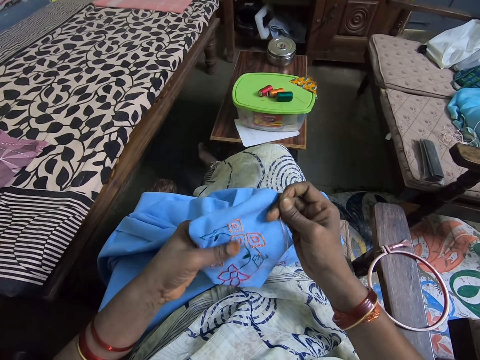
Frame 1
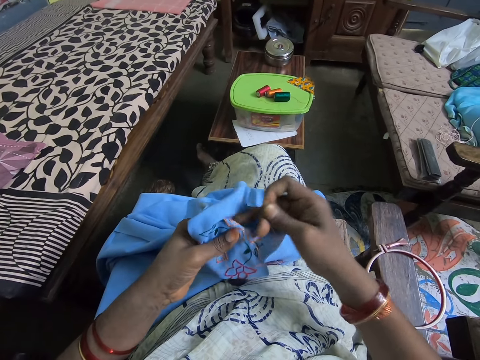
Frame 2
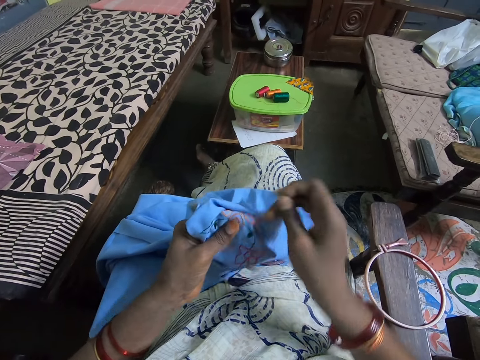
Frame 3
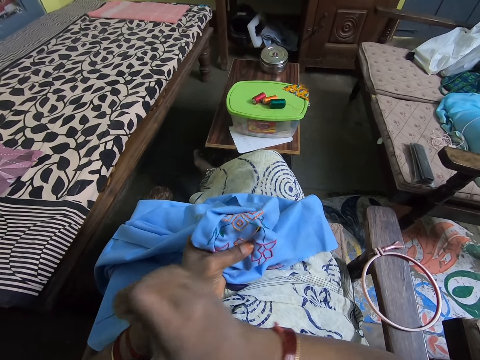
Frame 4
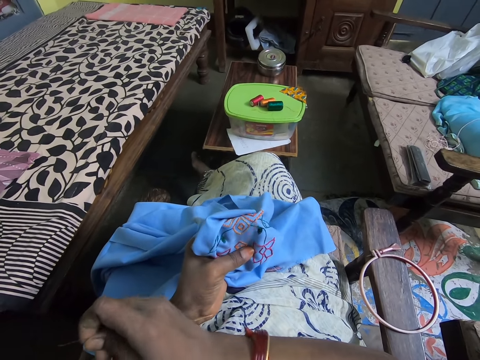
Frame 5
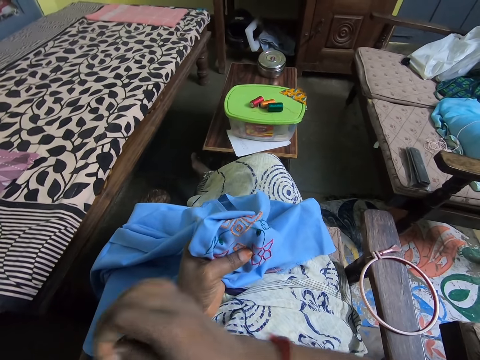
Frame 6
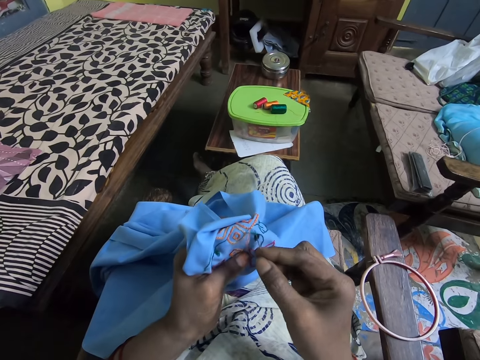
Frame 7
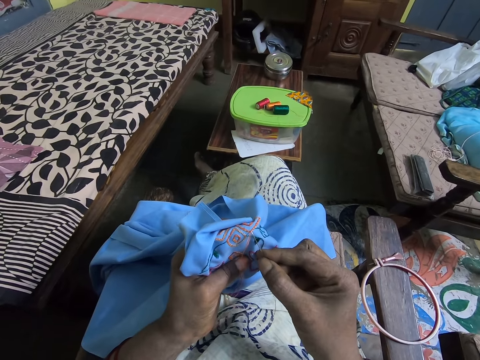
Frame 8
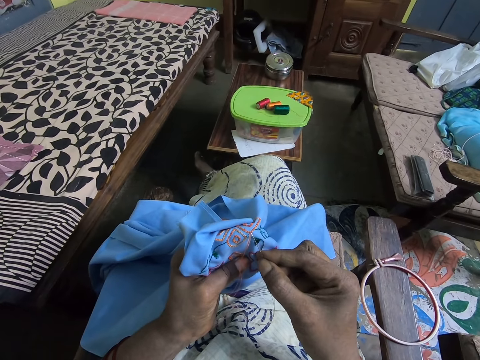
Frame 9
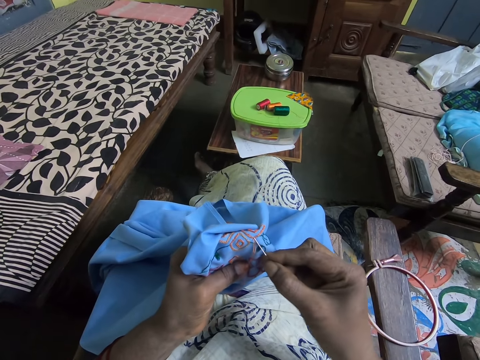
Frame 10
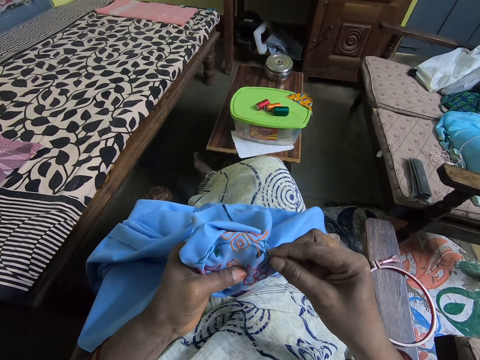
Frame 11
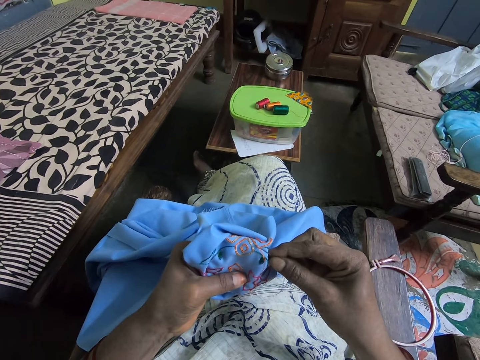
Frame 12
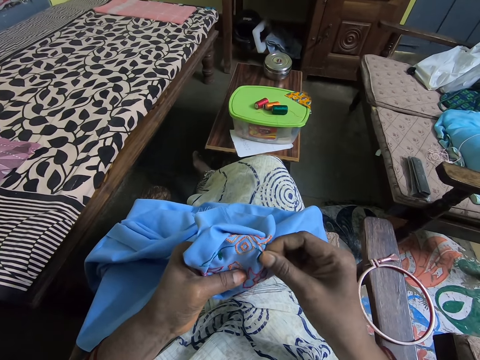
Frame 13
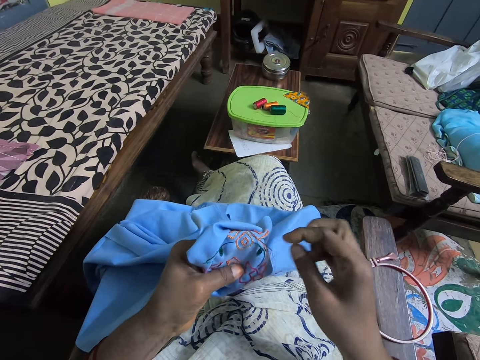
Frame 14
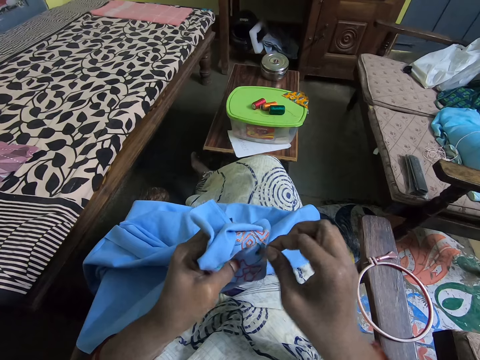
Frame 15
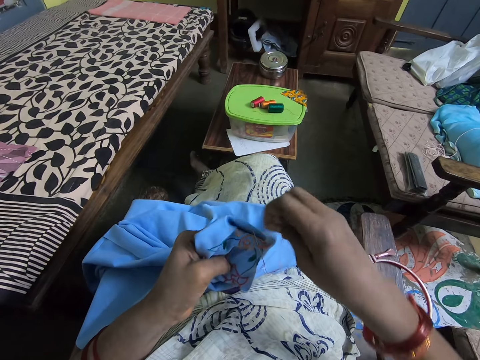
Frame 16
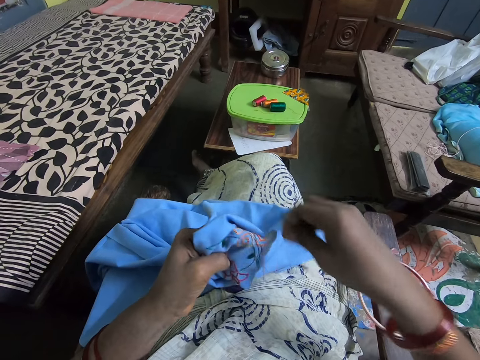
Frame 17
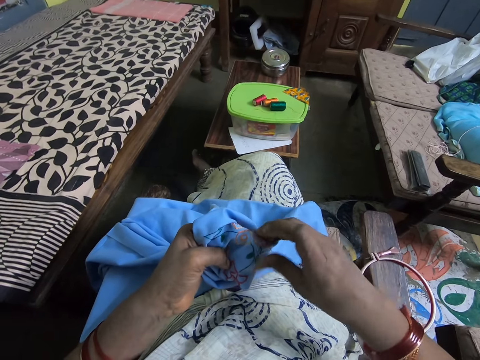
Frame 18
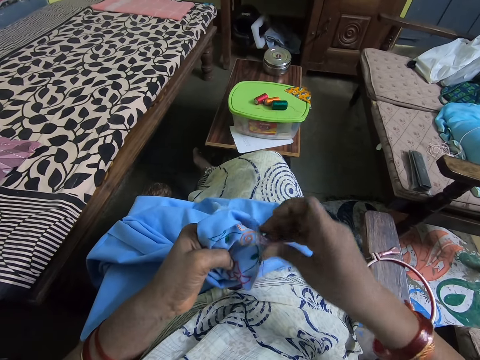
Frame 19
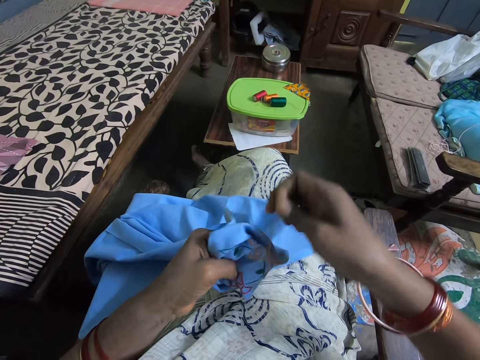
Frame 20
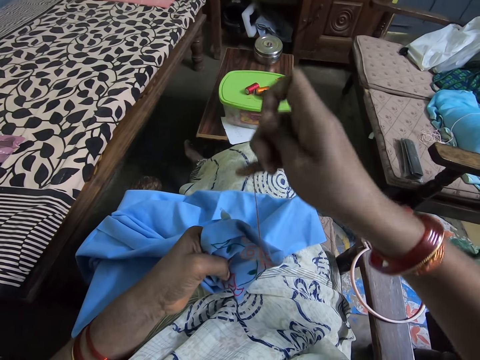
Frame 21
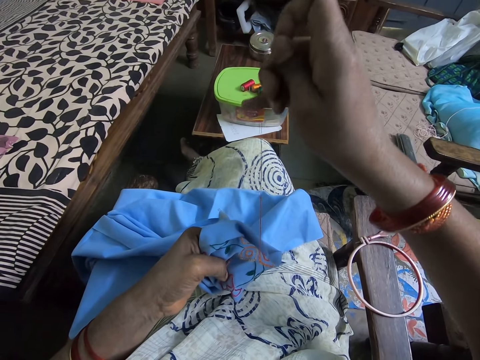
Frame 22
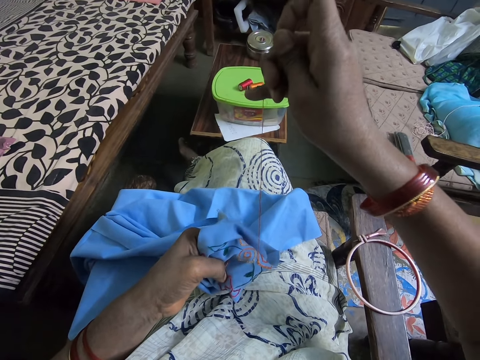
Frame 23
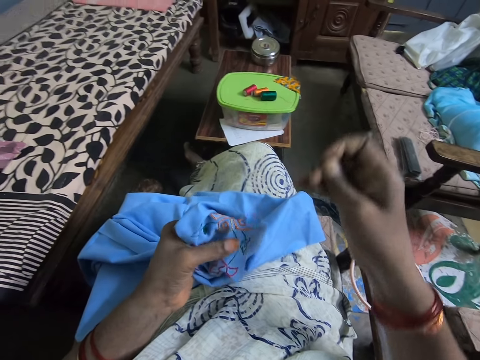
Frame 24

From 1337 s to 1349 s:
The camera wearer tightens the thread. They sew the cloth. They pierce through the fabric with the needle. They wind the thread around the needle. They adjust the thread. They push up the needle with the finger. They pull up the needle.

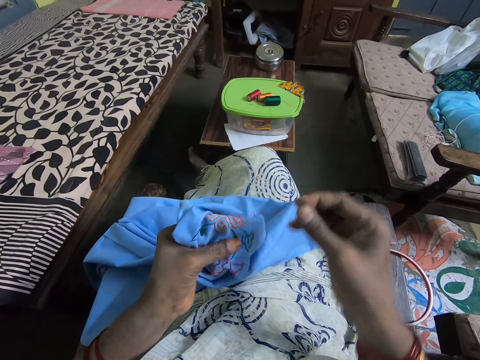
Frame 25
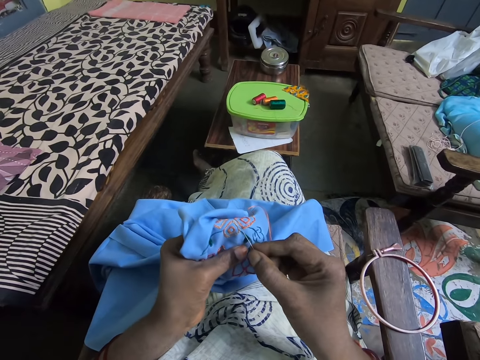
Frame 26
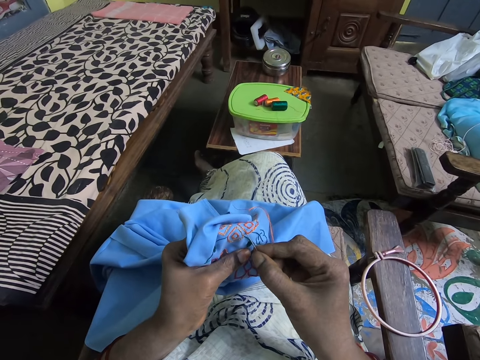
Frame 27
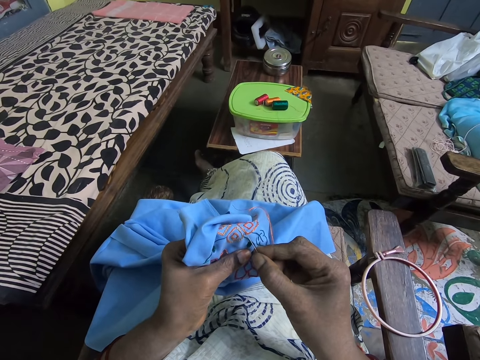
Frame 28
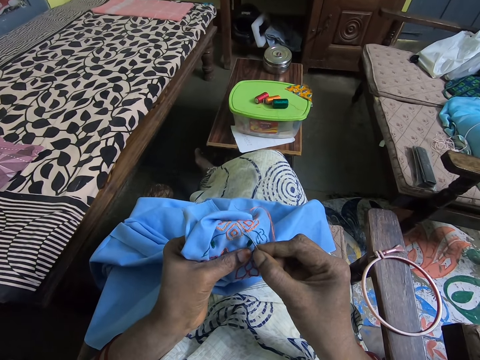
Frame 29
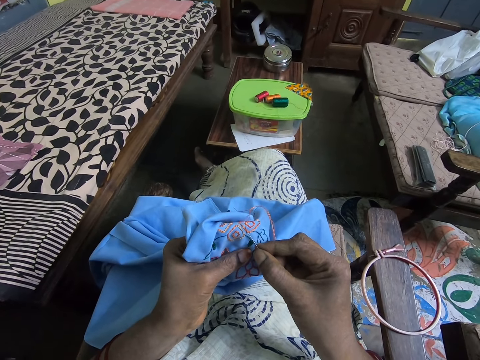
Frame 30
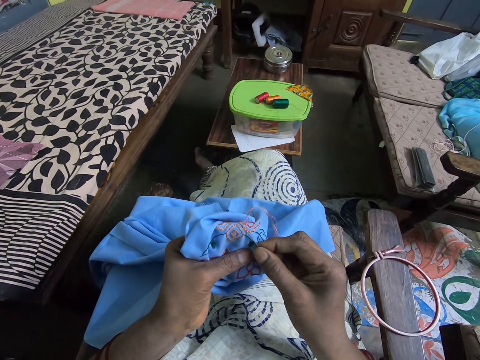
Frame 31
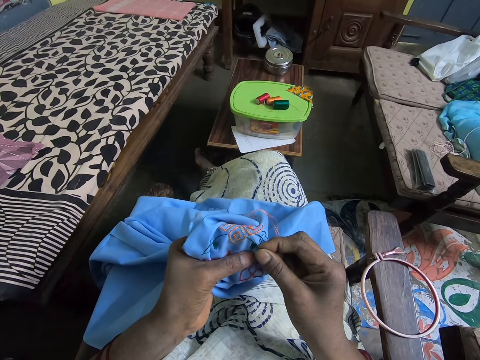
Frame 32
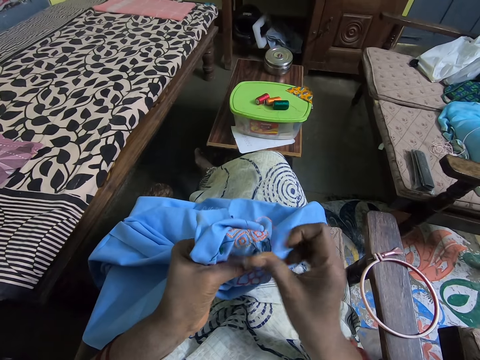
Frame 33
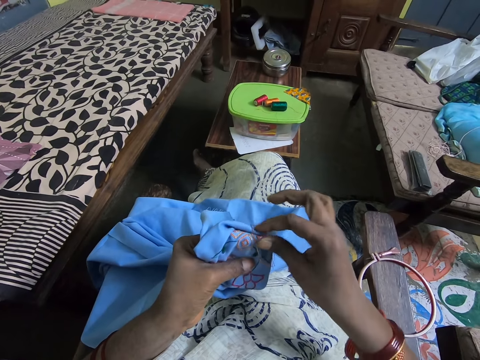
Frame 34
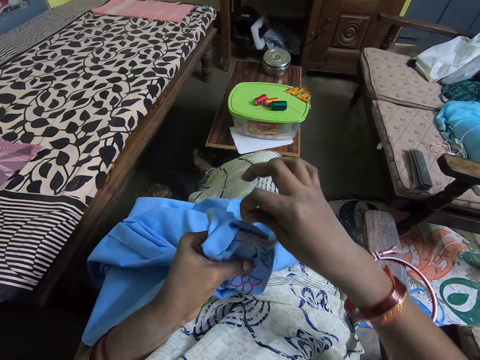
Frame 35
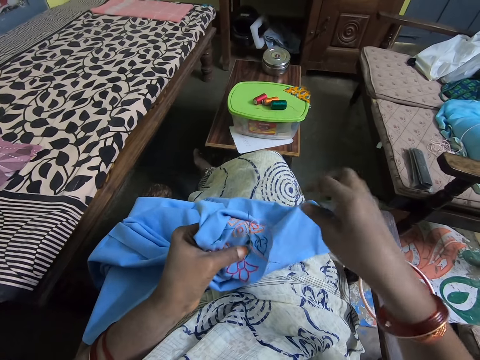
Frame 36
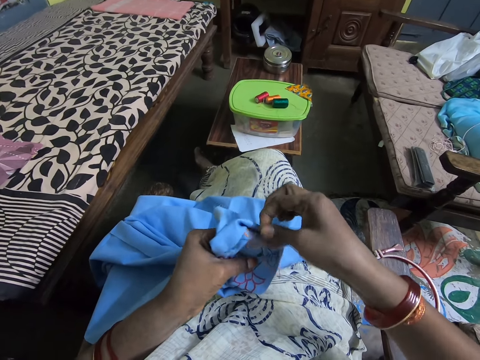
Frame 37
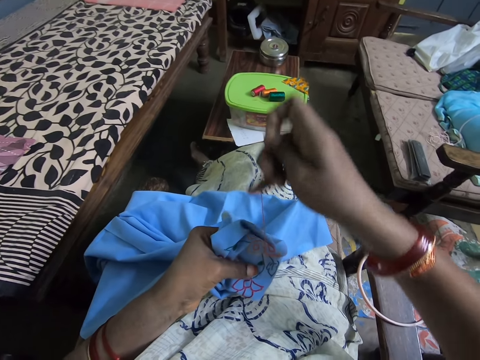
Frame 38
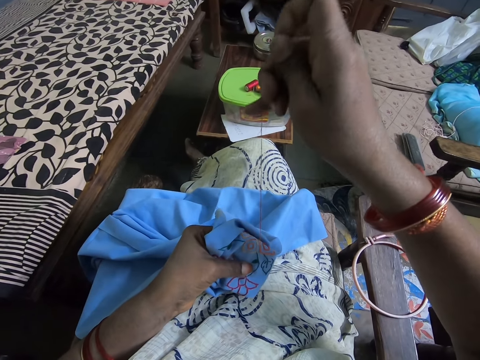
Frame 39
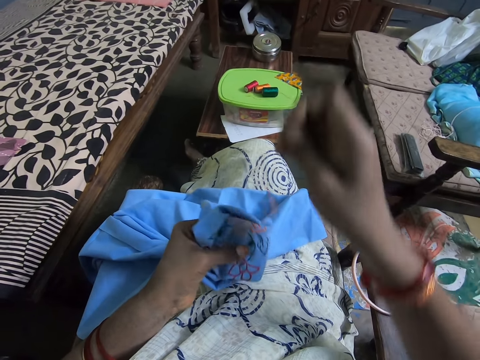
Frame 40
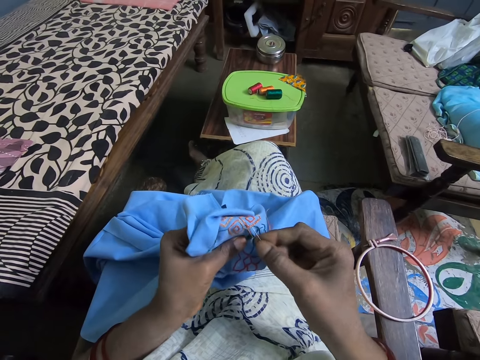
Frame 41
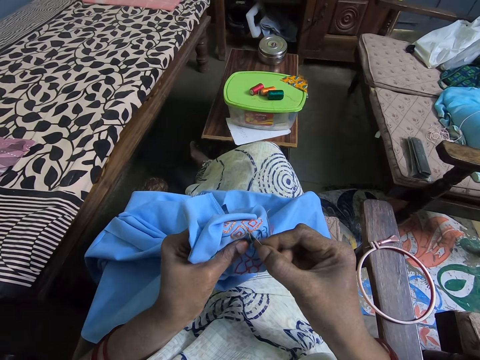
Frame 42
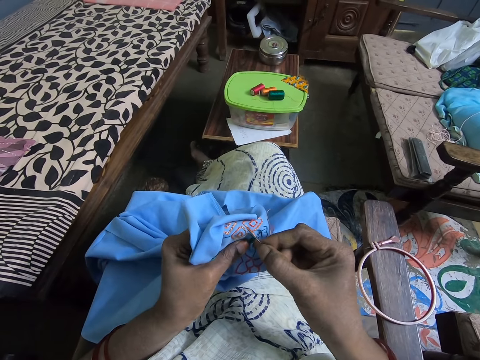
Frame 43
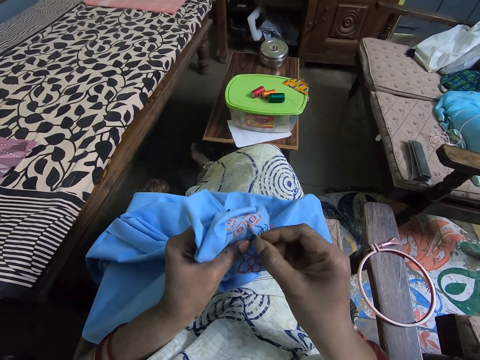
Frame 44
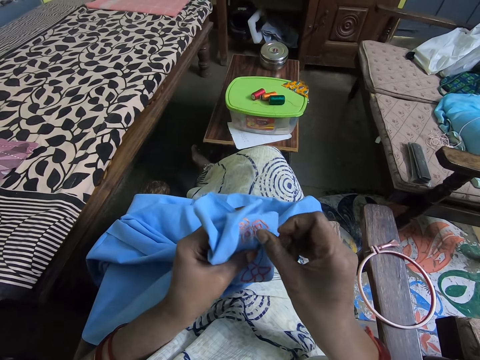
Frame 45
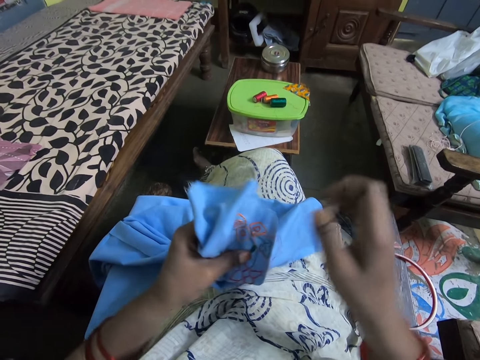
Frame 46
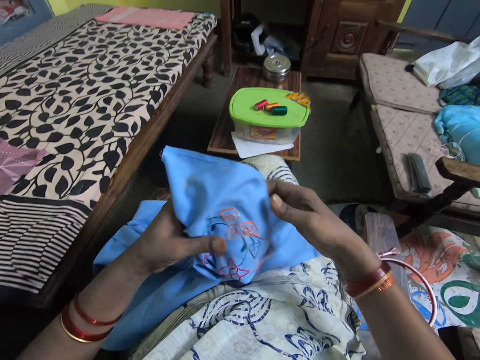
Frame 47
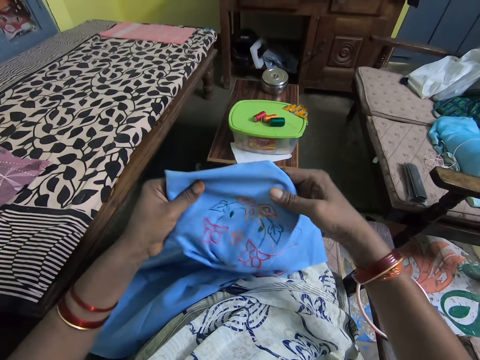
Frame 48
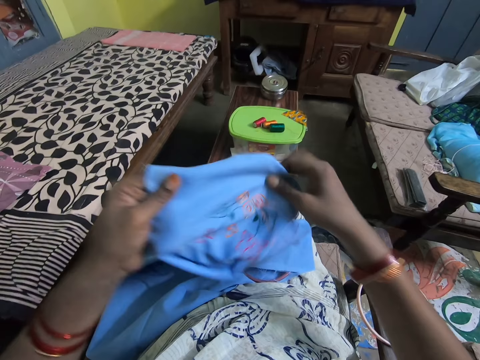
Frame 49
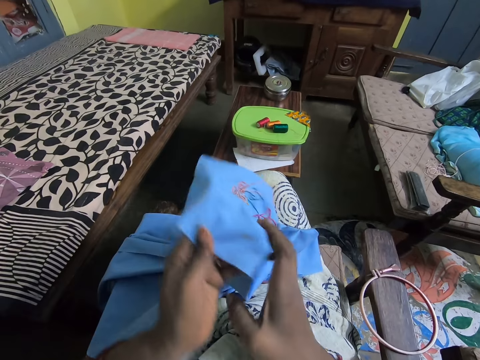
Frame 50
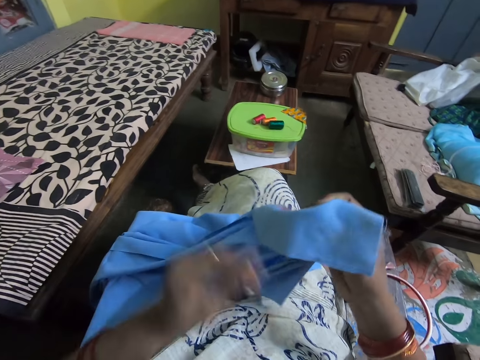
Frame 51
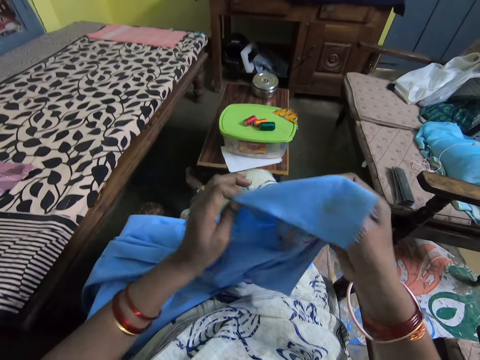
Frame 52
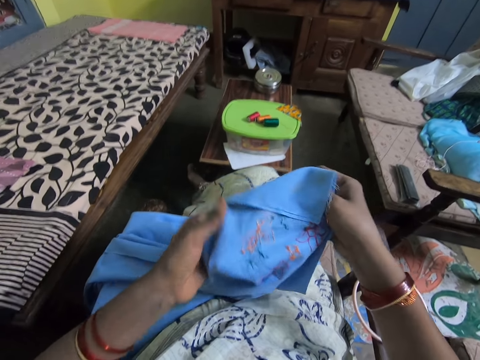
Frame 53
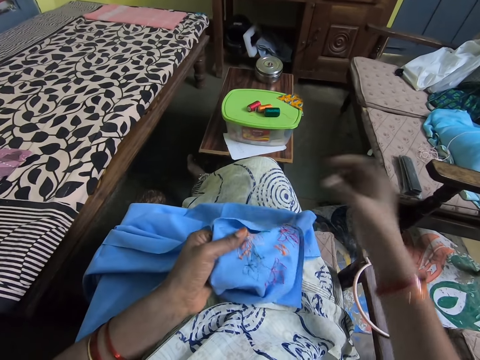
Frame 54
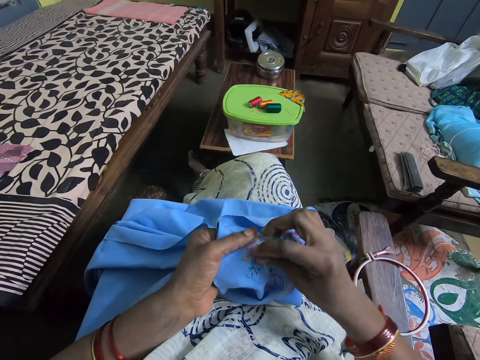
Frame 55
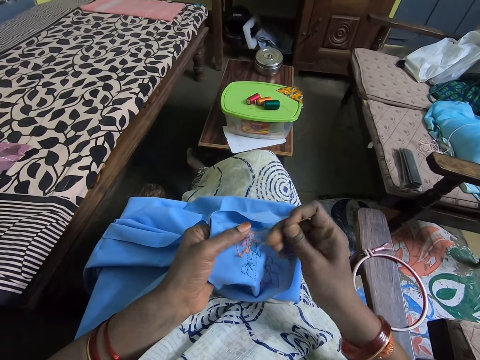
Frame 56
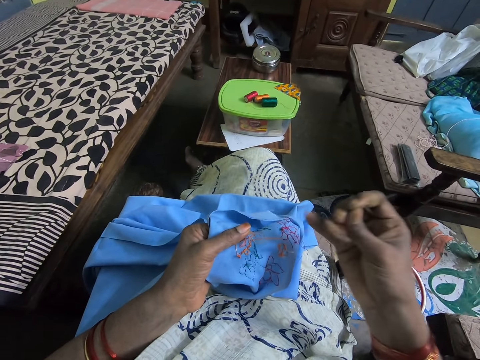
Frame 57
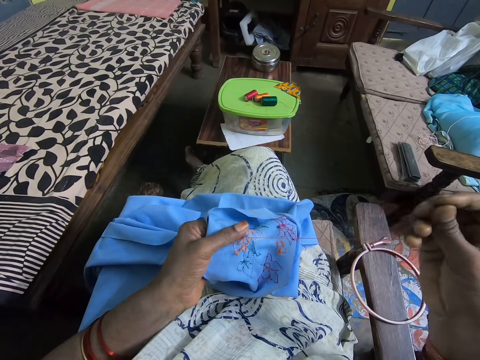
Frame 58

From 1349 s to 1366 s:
The camera wearer sews the cloth. They pierce through the fabric with the needle. They wind the thread around the needle. They adjust the thread. They pull up the needle. They pierce through the fabric with the needle. They sew the cloth. They turn the cloth. They pull up the needle.
